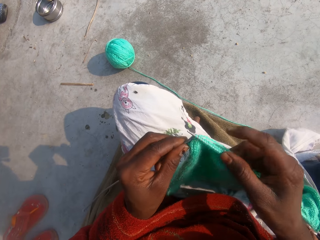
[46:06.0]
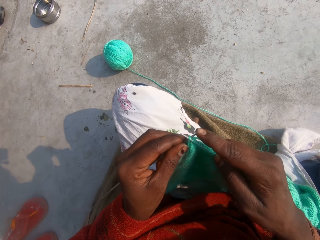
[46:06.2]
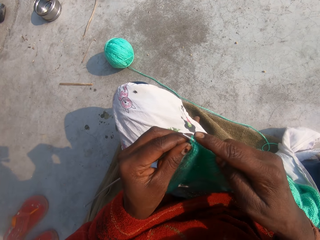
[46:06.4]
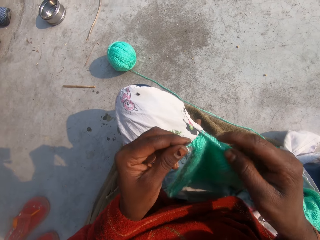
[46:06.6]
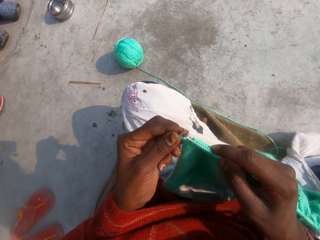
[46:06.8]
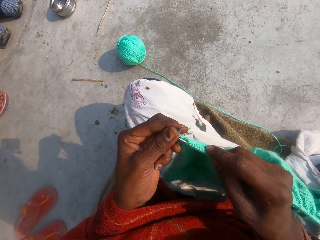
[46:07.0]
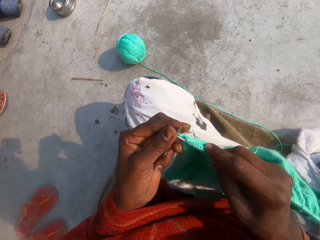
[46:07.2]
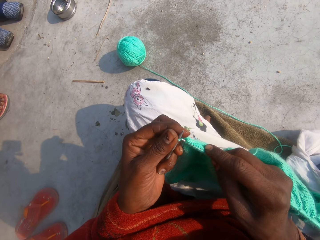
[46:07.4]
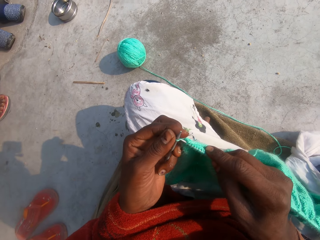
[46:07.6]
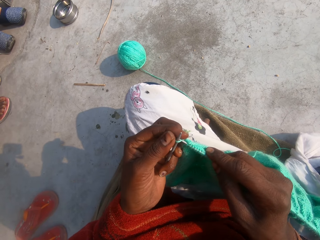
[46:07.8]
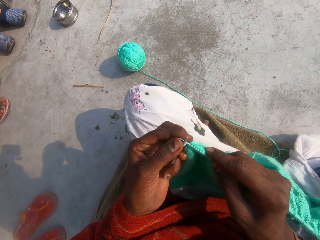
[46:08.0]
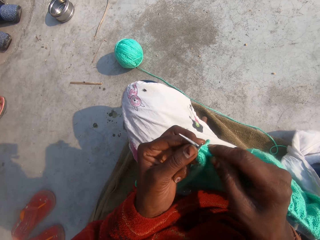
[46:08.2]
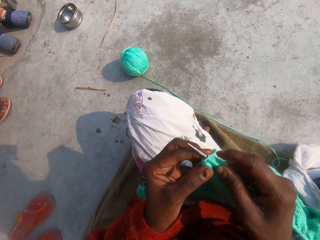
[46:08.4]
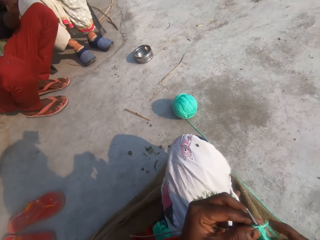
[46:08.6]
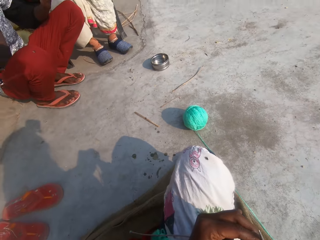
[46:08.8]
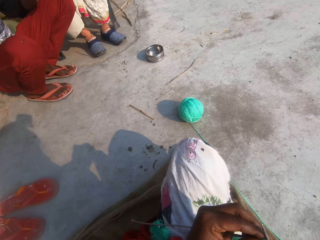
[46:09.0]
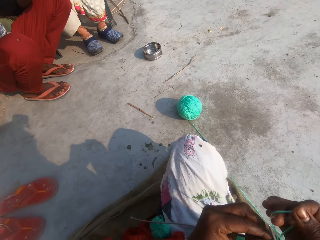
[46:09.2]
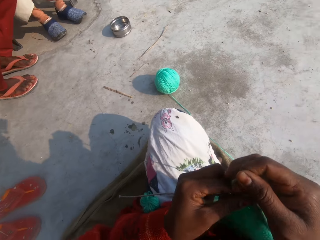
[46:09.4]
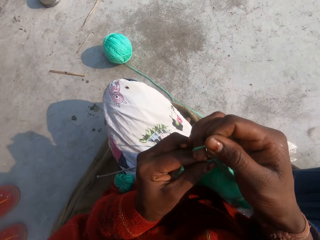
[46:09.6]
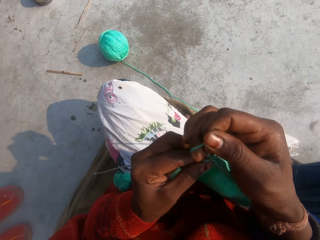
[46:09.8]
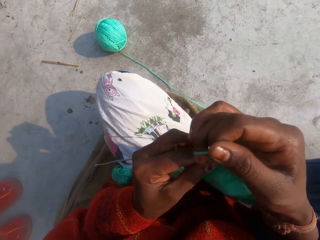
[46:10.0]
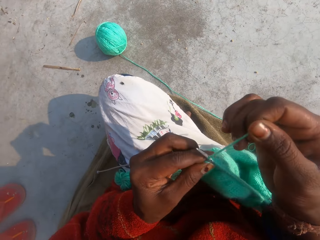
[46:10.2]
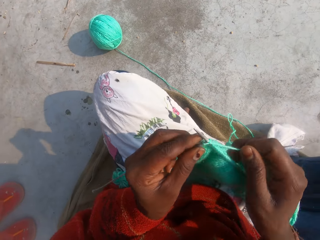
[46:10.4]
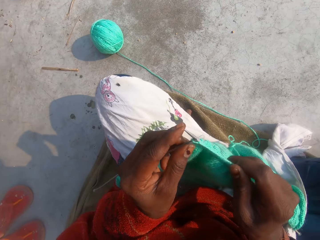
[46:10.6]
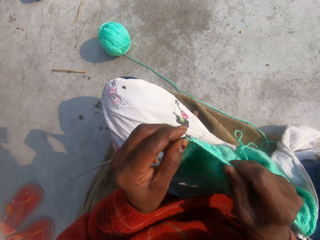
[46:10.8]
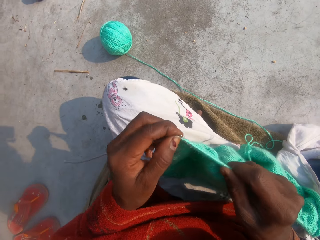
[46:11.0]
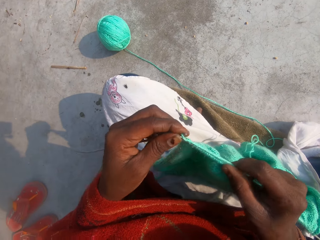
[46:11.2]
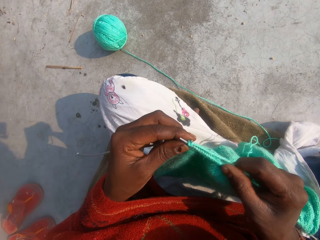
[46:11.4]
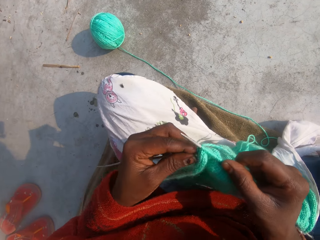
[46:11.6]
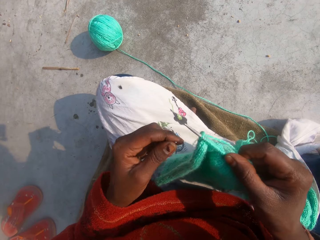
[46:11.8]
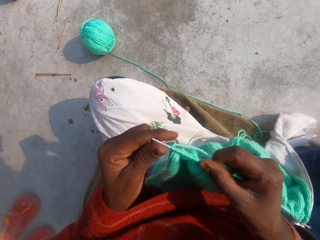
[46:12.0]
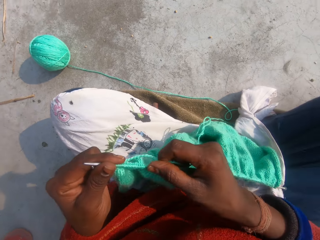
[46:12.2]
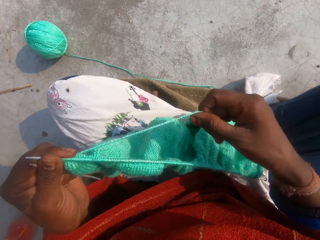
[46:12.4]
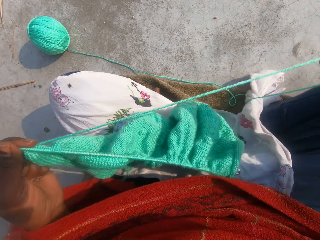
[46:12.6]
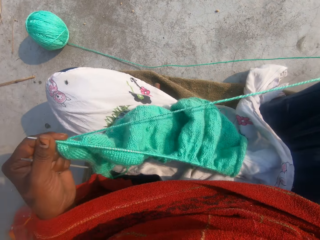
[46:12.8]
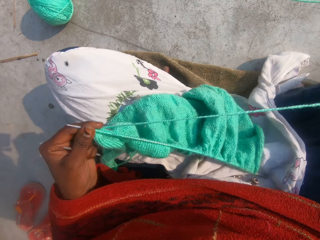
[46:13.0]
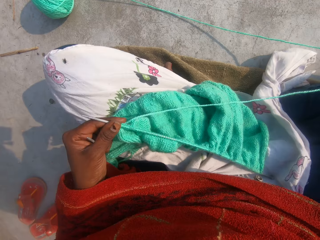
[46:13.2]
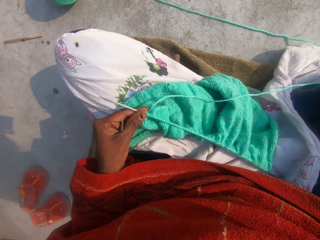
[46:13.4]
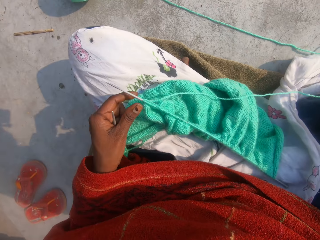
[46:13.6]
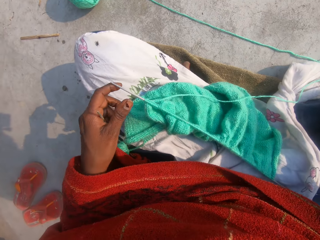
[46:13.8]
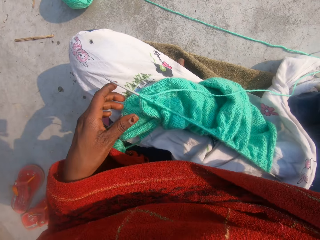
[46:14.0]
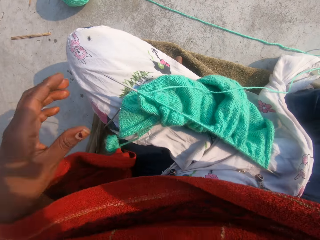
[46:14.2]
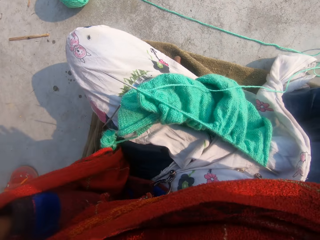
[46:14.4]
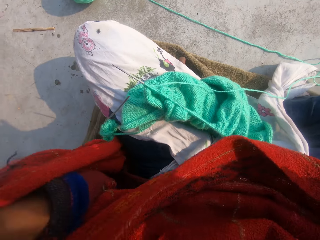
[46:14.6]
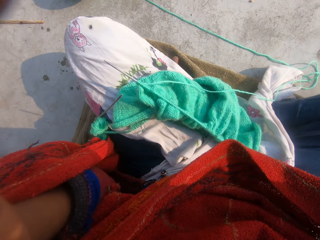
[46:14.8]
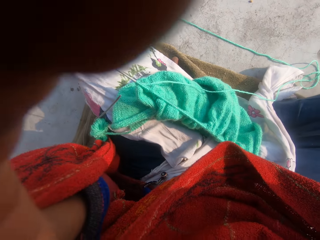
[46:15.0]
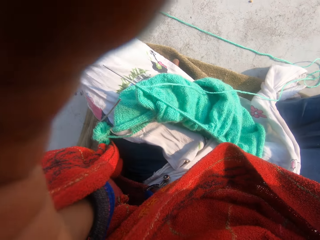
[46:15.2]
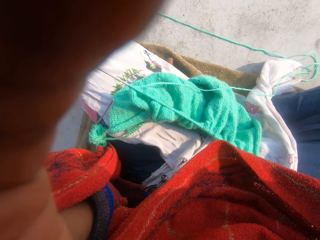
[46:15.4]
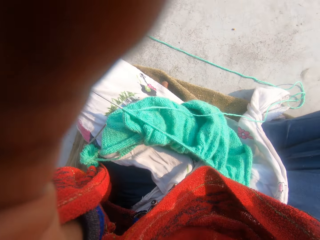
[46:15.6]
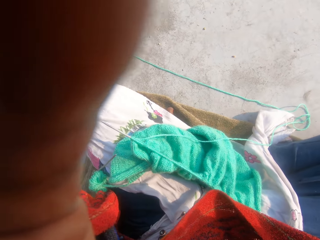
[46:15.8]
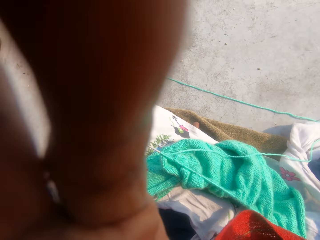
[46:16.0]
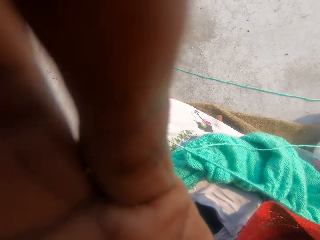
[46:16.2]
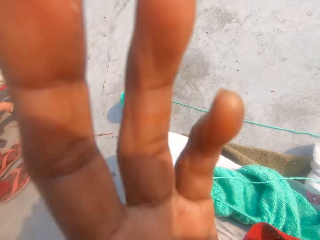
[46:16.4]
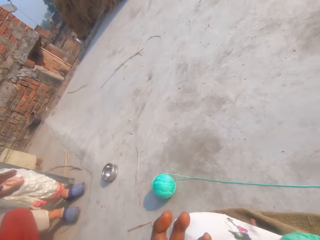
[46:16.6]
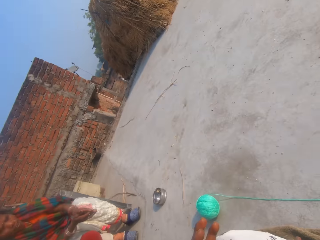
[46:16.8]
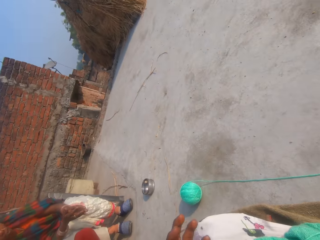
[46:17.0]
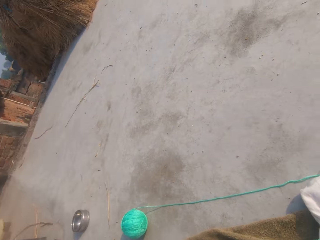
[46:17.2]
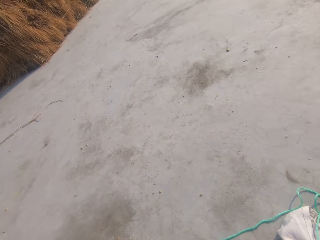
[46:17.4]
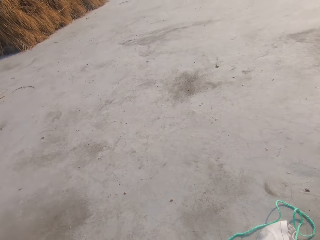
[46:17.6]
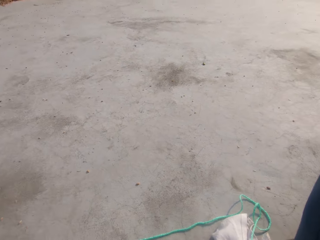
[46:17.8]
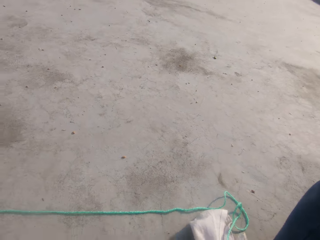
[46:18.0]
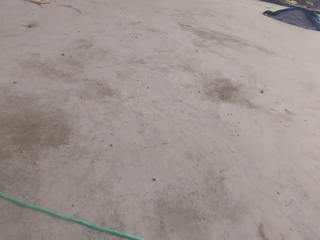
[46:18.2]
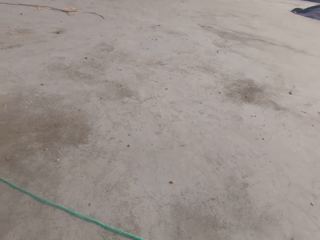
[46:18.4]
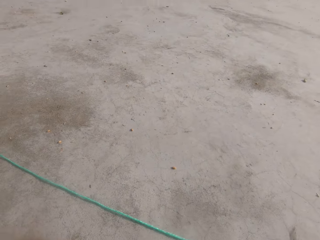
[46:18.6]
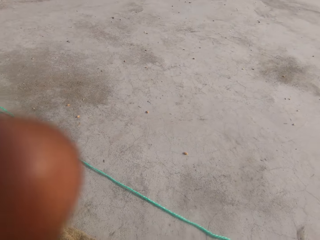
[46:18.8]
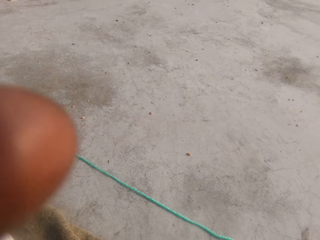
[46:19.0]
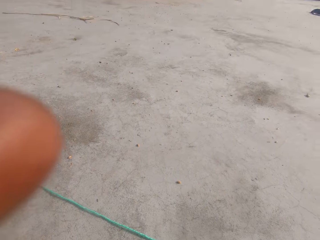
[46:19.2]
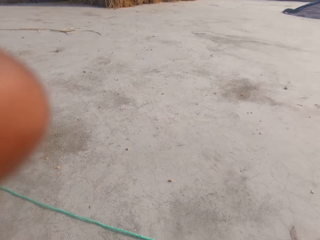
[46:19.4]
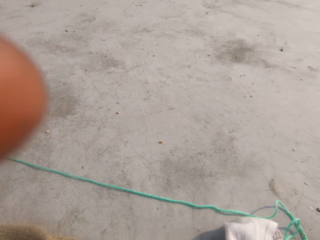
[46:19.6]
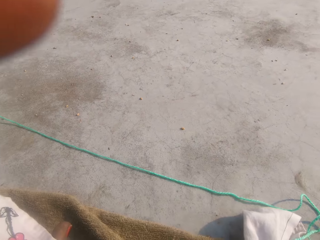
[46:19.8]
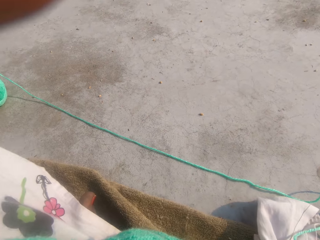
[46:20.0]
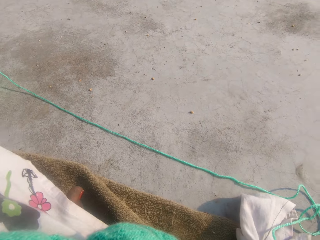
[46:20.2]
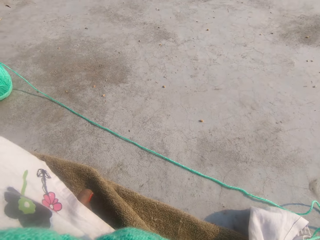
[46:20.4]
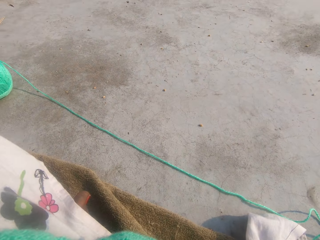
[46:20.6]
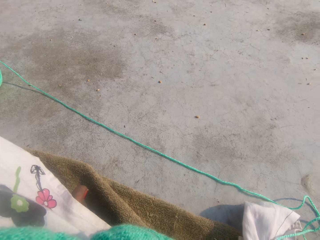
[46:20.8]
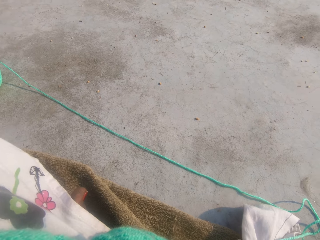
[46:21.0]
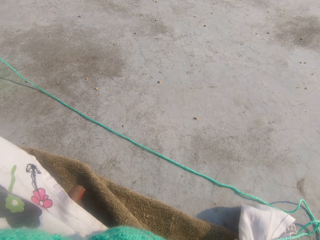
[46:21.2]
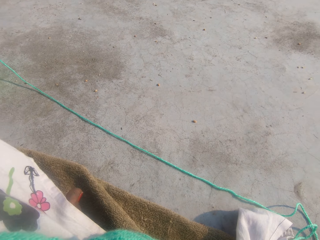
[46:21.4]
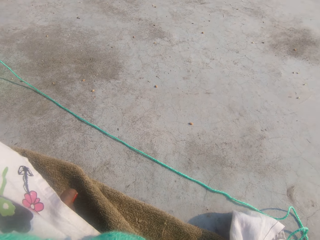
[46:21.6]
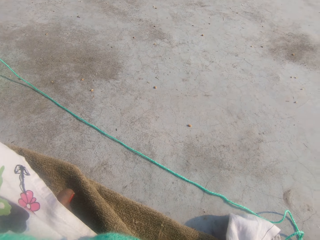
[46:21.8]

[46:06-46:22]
The camera wearer knits the garment. A person squats on the ground. Another person sits on the chair. The camera wearer loops the thread. She knits the garment. She pulls the thread. She removes the headgear. She touches her head with her hands. The other person sits on the chair.
